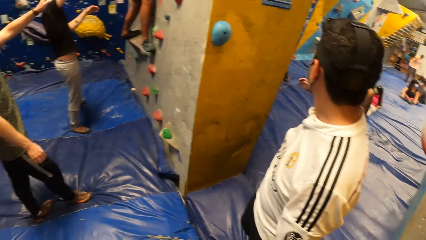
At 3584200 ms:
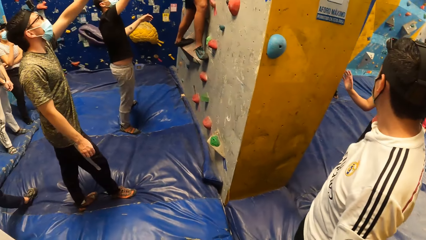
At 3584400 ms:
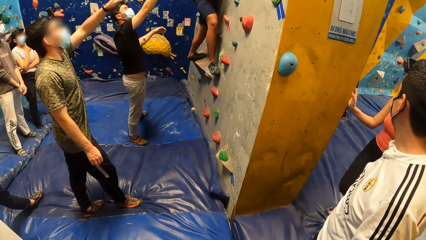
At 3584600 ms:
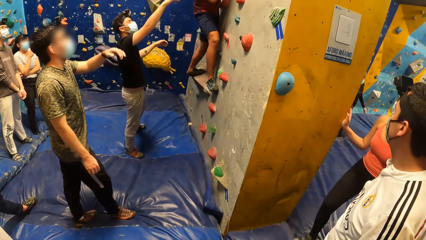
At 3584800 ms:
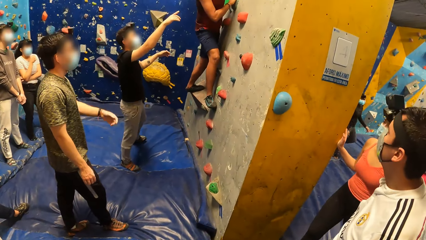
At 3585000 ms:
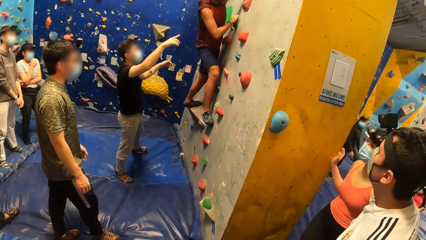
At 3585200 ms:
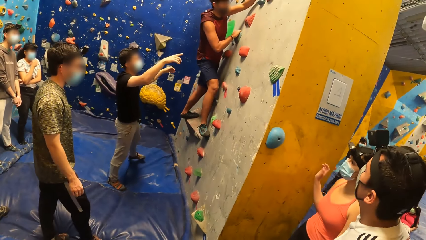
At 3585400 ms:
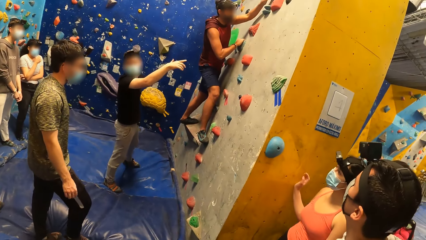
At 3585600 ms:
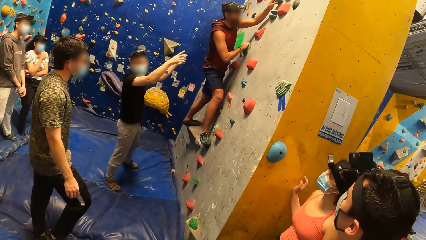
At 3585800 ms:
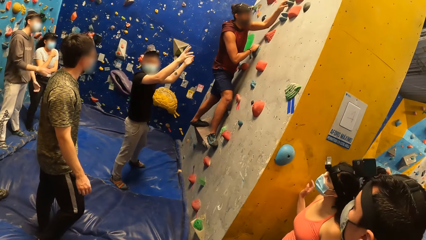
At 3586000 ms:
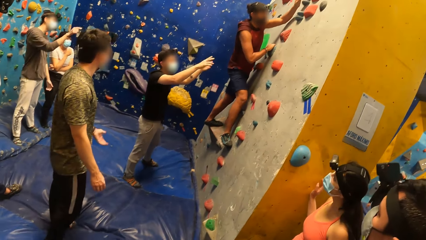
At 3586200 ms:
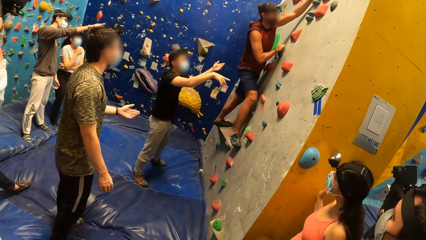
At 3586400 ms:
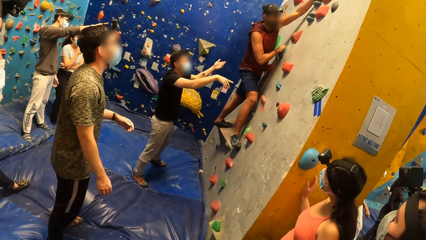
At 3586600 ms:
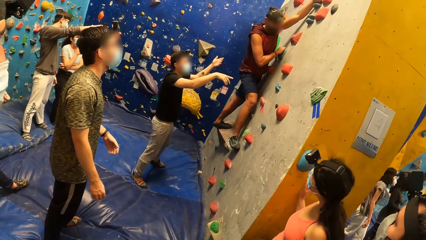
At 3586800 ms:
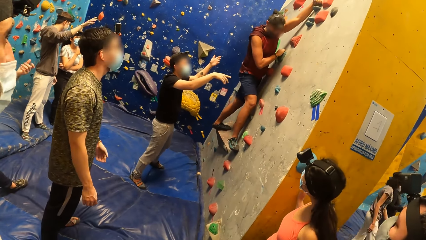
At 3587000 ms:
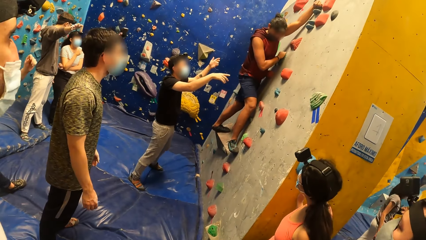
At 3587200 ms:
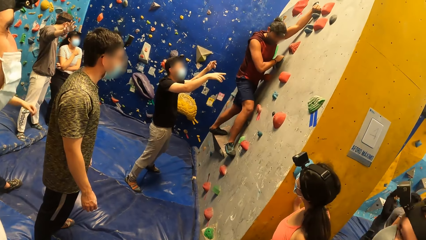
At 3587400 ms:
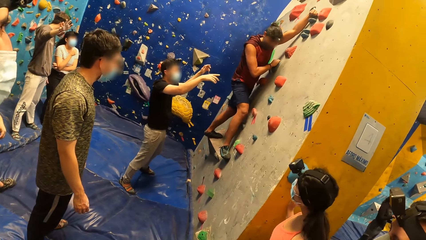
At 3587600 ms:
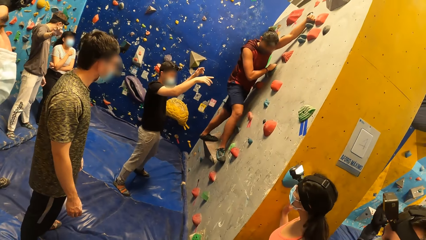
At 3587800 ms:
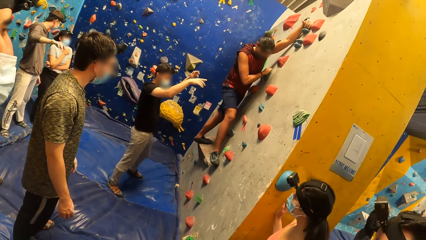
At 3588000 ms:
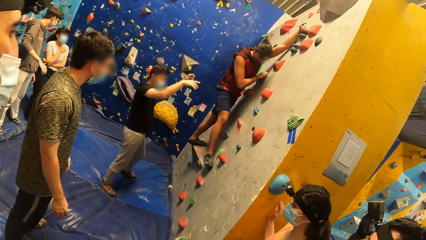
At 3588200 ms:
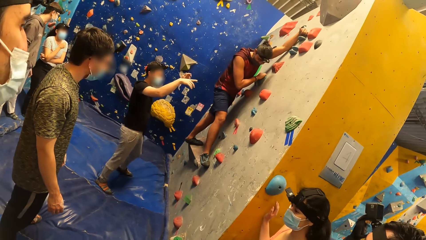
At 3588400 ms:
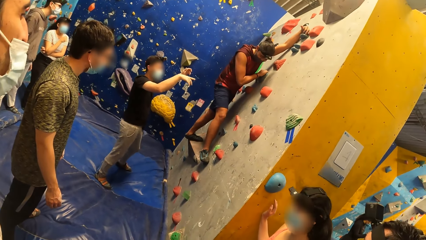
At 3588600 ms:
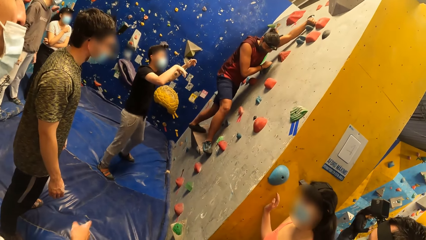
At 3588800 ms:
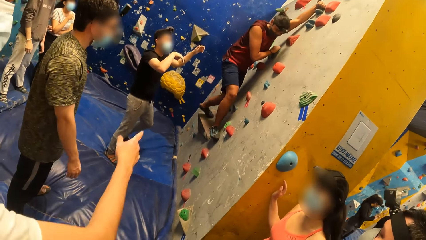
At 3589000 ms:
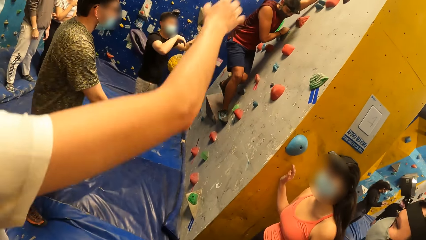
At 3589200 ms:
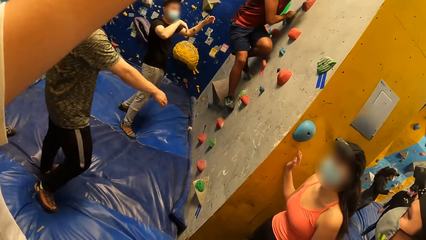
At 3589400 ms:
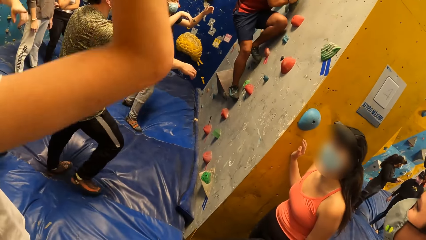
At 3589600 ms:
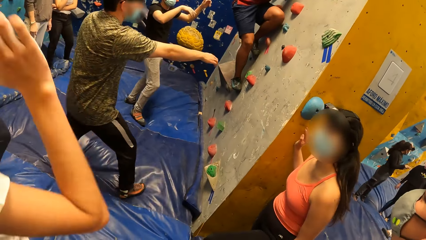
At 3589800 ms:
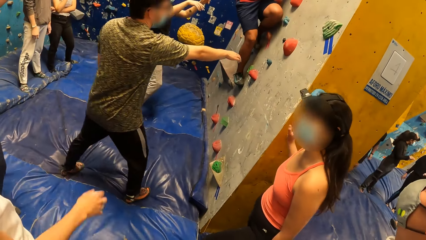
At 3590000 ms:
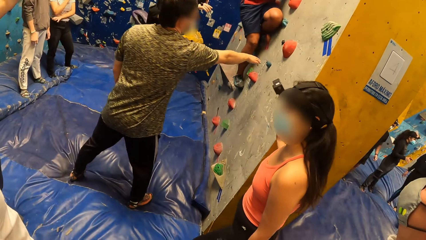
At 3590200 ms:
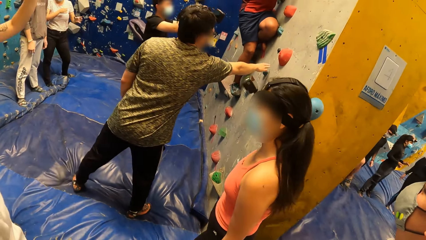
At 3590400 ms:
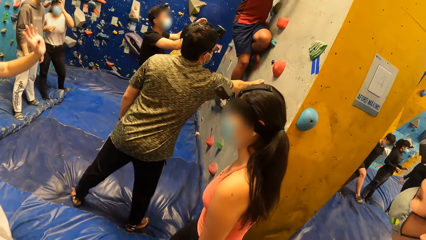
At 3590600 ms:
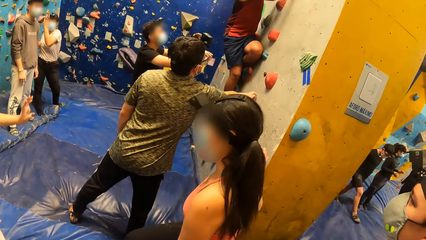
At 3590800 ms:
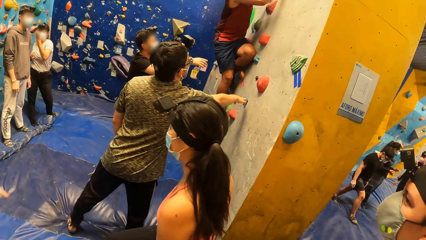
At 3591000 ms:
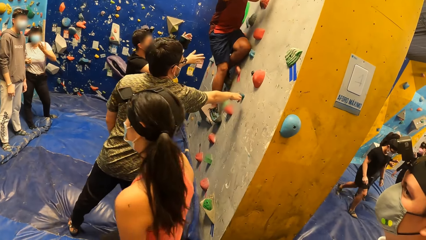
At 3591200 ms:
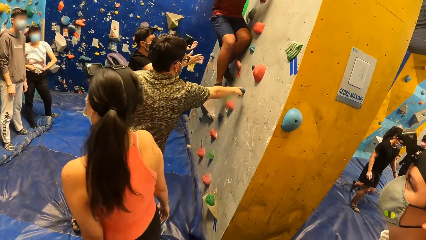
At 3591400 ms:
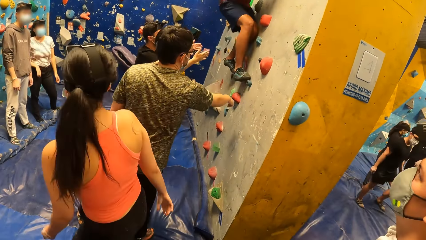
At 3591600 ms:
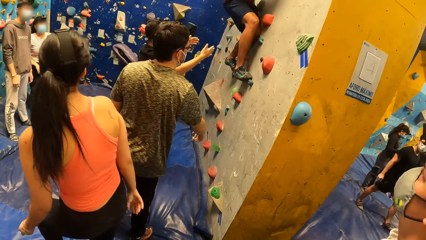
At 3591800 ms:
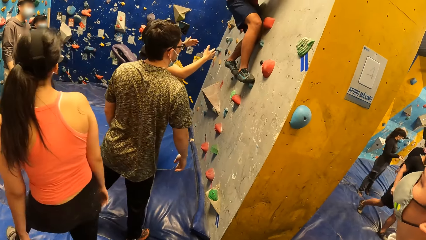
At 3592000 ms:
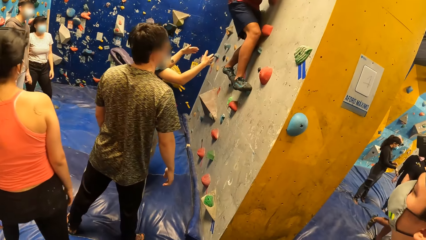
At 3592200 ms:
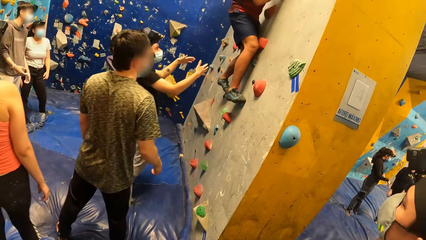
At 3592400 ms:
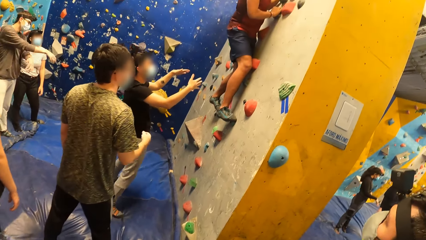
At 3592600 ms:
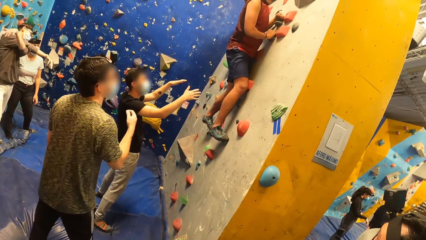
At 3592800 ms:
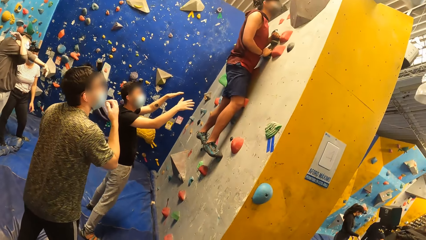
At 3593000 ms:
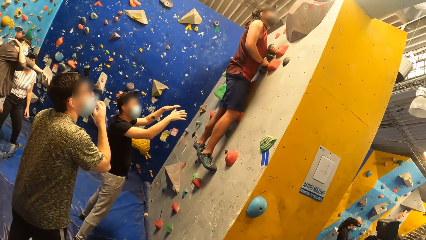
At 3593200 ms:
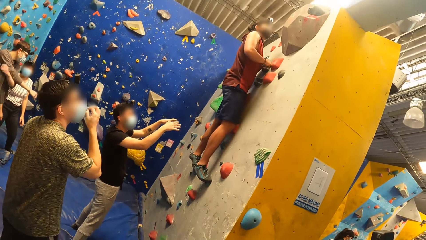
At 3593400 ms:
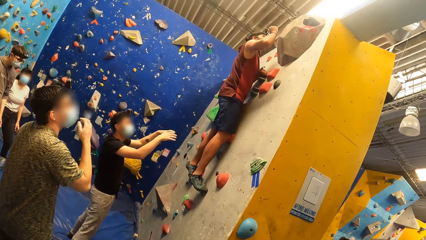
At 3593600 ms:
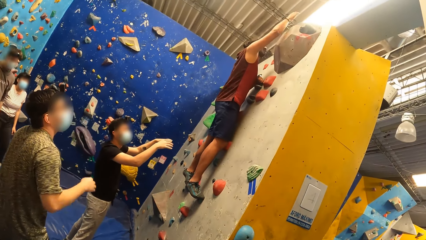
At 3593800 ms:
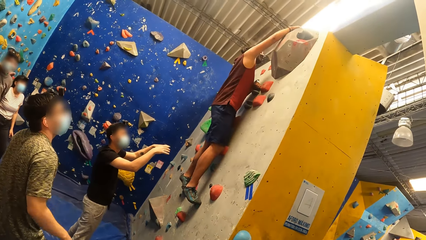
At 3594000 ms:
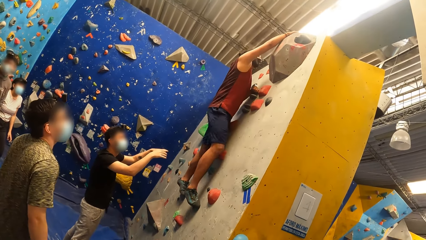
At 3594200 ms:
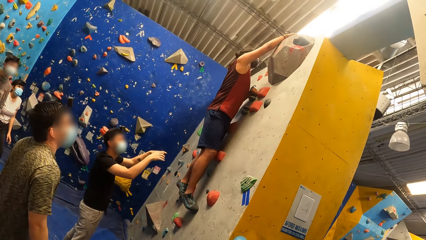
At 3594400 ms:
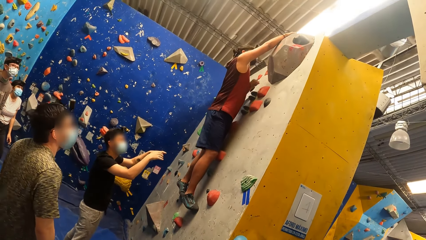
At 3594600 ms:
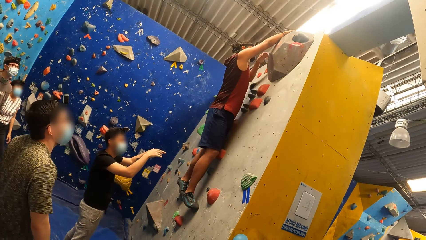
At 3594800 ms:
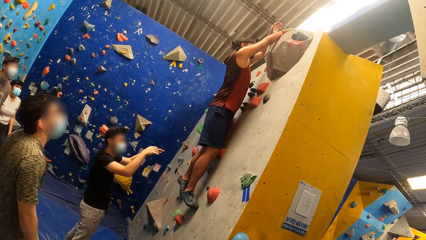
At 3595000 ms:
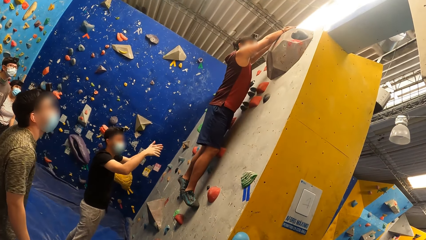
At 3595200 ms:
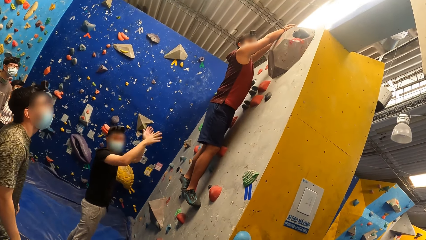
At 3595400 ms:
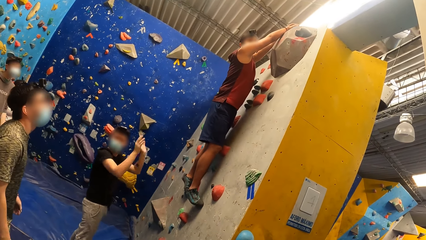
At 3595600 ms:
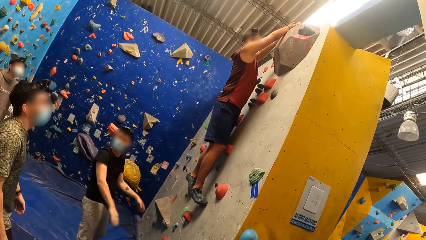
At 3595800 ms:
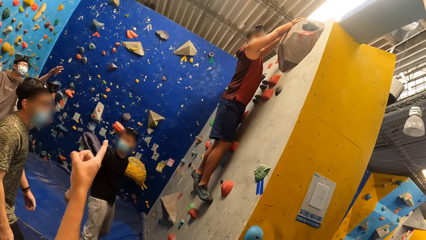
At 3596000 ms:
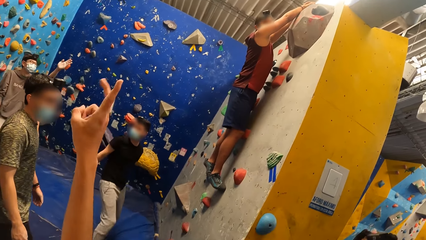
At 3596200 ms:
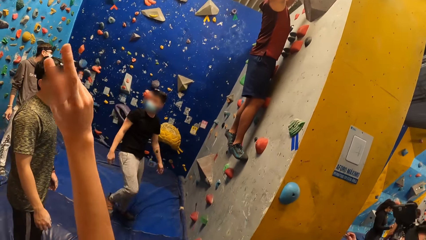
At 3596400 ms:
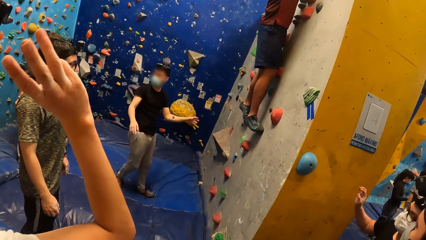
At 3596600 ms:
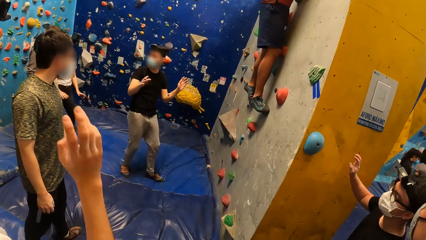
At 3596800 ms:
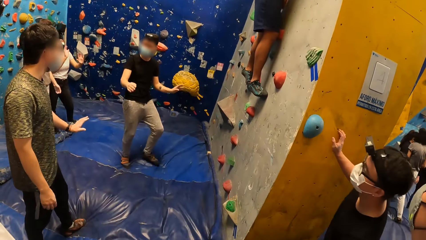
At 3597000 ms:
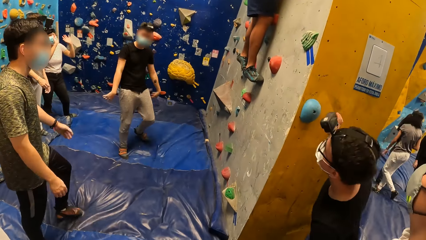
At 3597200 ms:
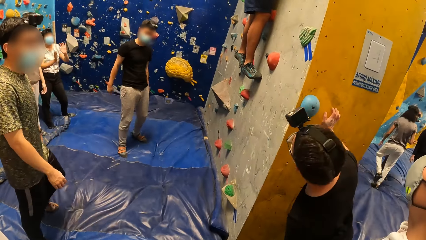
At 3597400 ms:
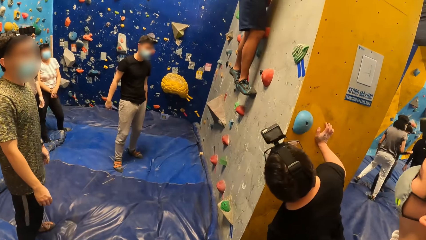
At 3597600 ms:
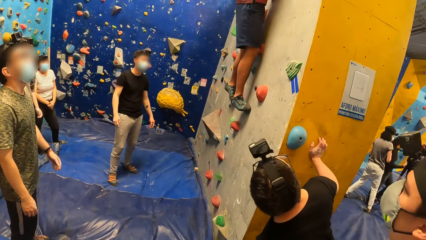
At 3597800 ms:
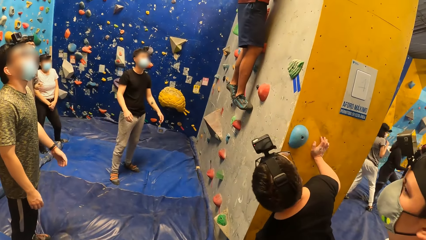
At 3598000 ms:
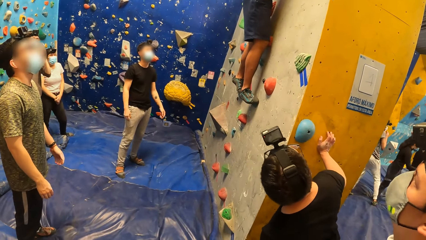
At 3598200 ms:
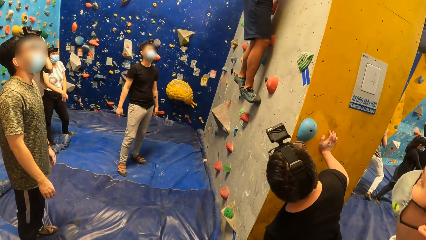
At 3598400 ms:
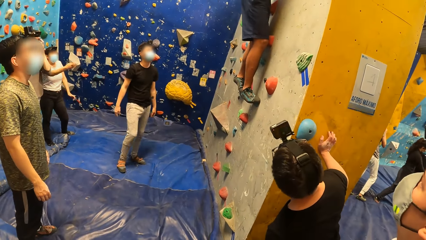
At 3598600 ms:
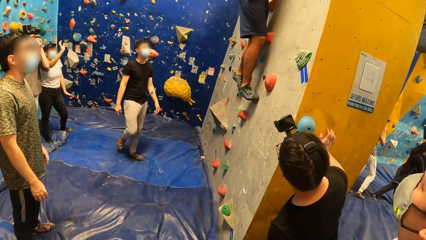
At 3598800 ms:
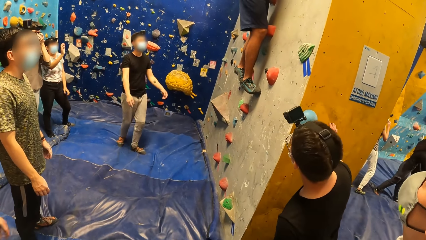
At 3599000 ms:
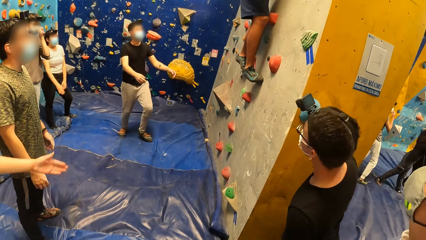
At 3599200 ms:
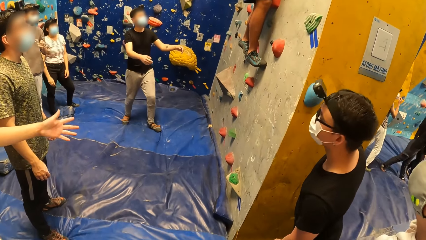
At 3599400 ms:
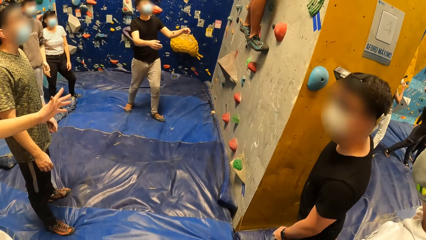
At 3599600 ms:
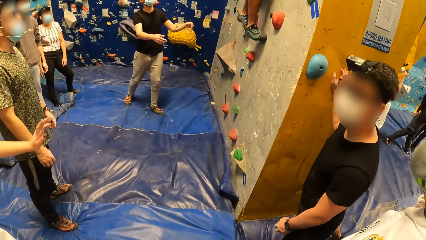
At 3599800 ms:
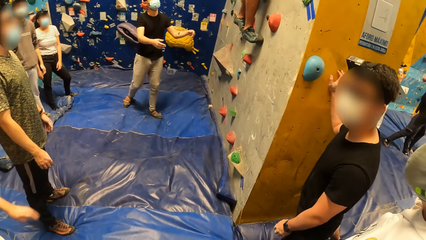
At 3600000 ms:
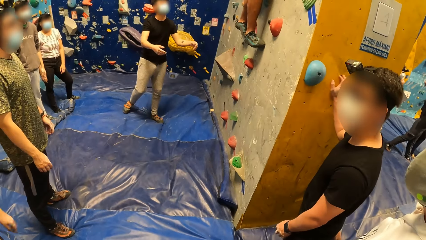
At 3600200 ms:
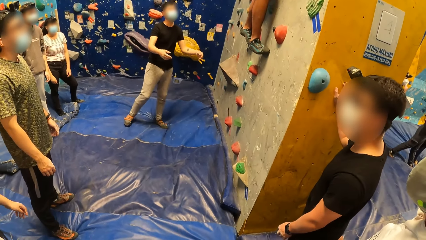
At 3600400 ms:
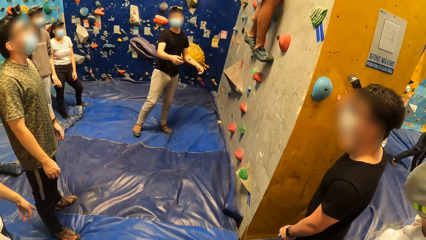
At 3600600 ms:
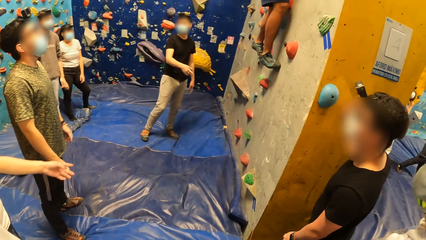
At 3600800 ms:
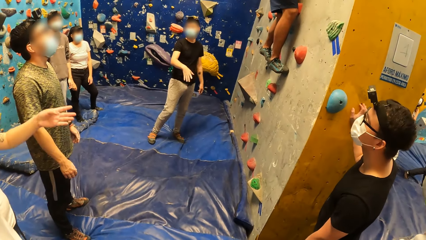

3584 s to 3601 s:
A man touches a hand hold on the wall with his right hand. Another man holds a hand hold with both hands. A third man talks to a fourth man.
